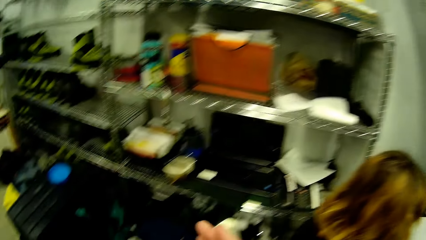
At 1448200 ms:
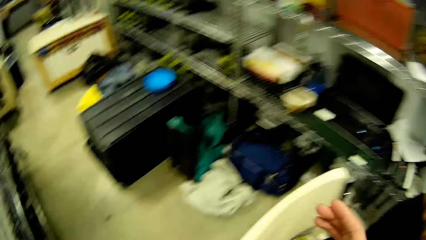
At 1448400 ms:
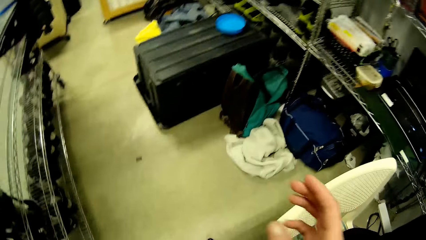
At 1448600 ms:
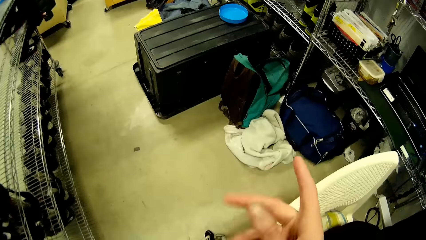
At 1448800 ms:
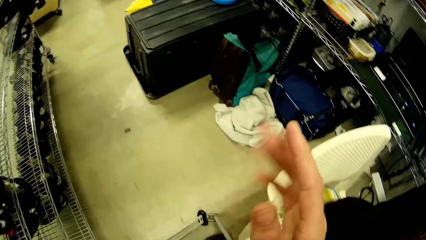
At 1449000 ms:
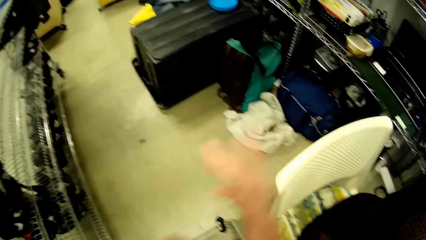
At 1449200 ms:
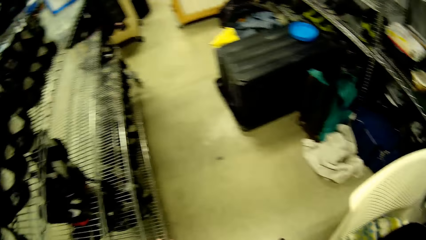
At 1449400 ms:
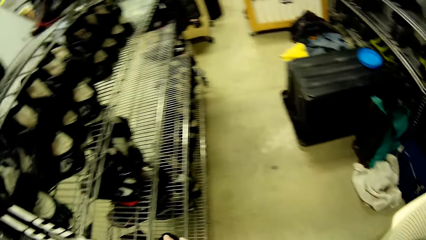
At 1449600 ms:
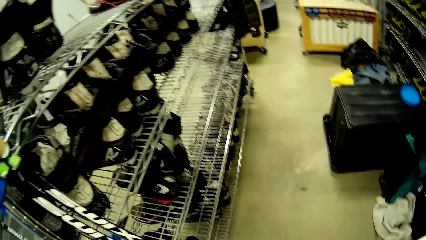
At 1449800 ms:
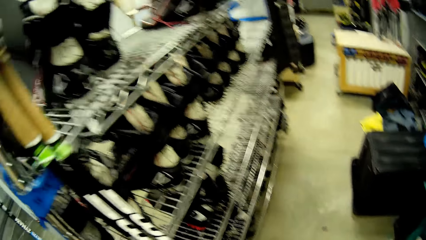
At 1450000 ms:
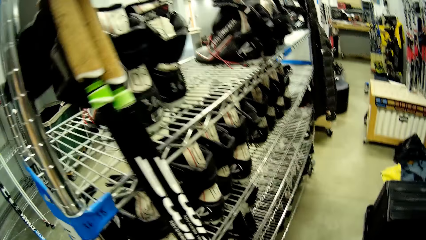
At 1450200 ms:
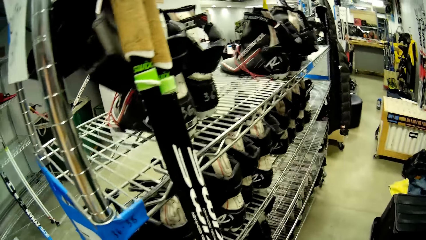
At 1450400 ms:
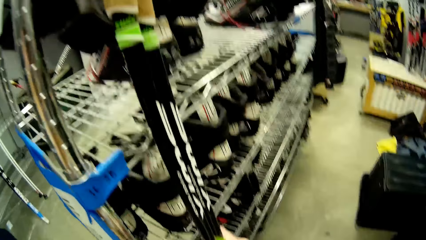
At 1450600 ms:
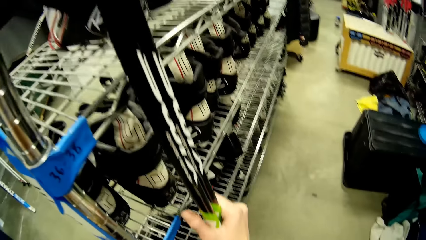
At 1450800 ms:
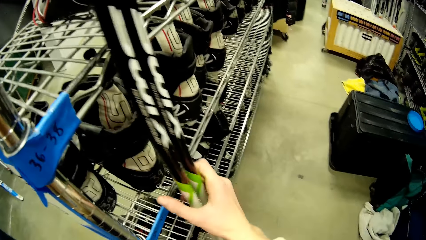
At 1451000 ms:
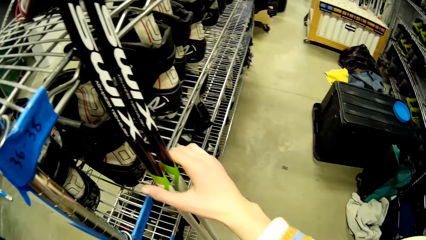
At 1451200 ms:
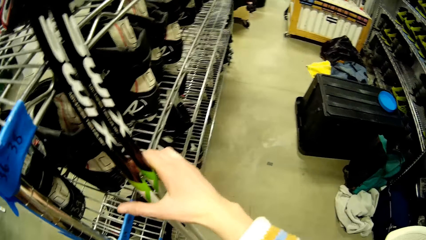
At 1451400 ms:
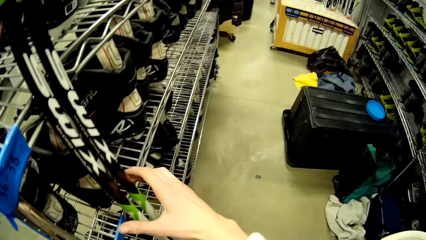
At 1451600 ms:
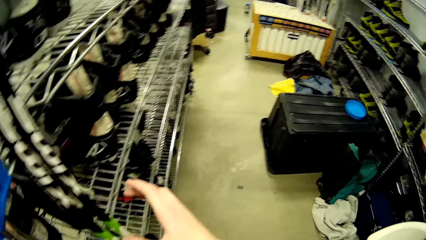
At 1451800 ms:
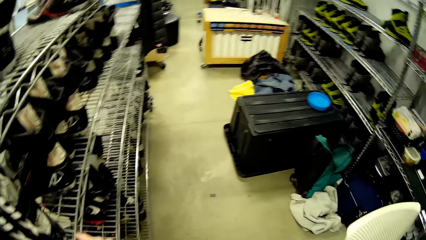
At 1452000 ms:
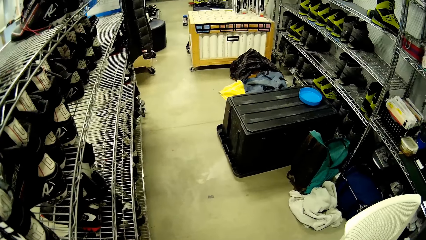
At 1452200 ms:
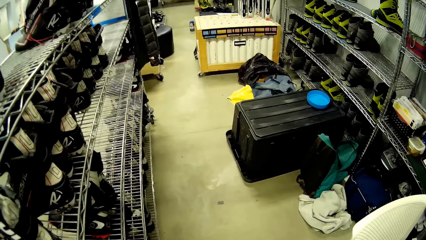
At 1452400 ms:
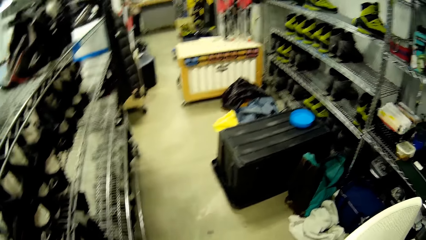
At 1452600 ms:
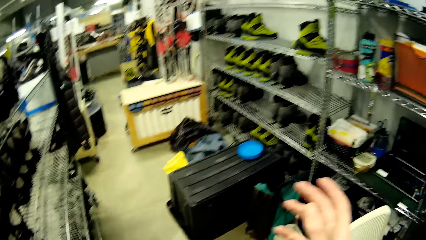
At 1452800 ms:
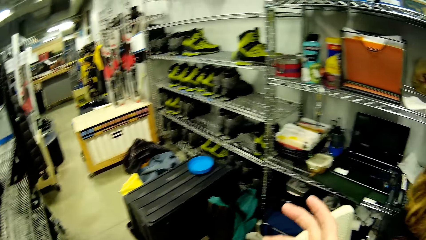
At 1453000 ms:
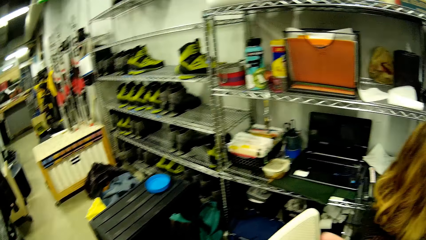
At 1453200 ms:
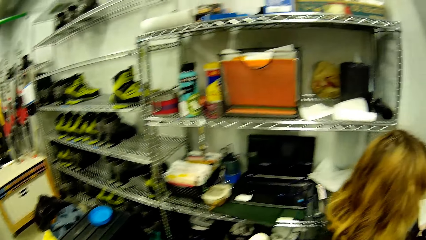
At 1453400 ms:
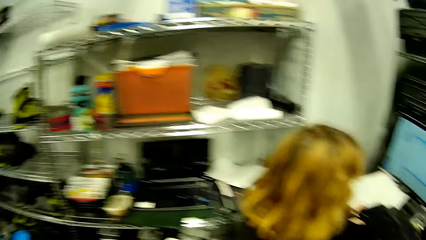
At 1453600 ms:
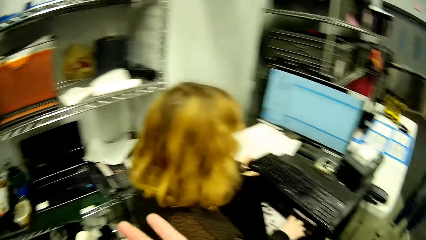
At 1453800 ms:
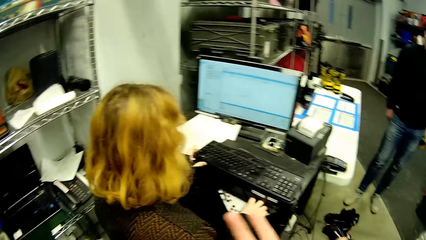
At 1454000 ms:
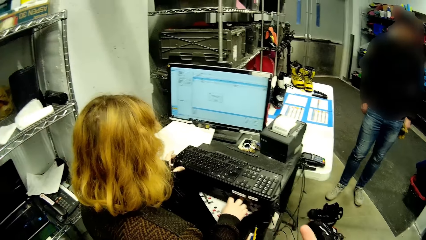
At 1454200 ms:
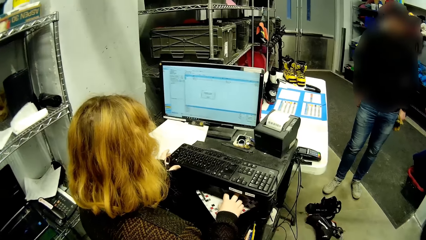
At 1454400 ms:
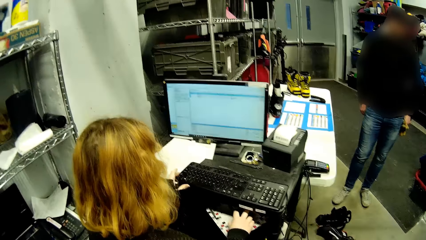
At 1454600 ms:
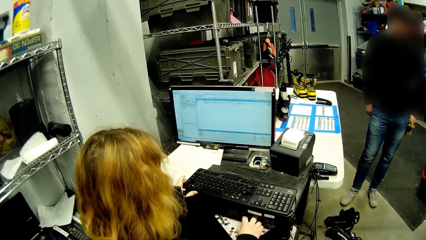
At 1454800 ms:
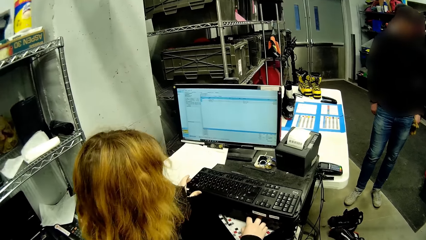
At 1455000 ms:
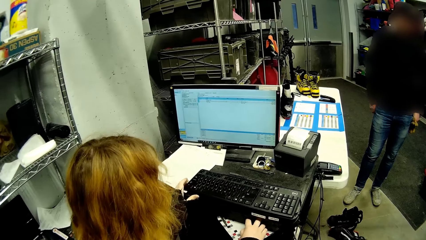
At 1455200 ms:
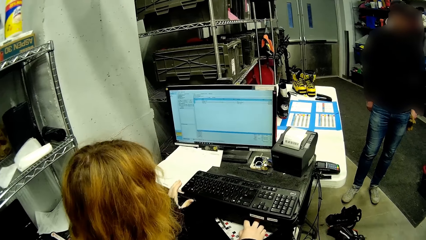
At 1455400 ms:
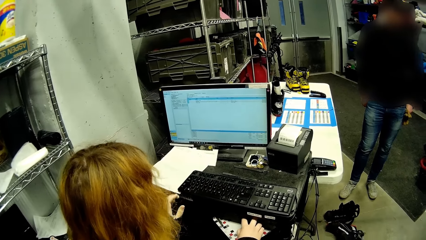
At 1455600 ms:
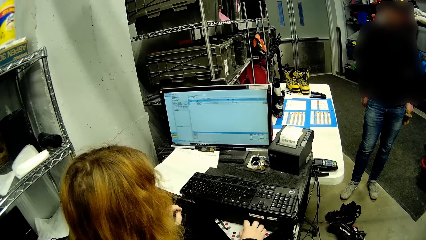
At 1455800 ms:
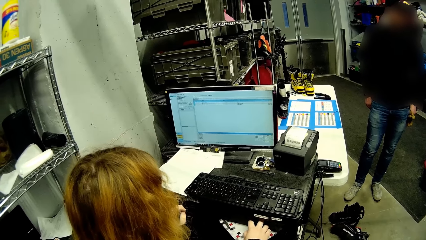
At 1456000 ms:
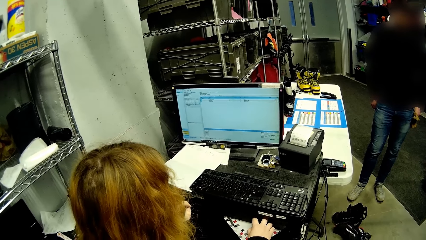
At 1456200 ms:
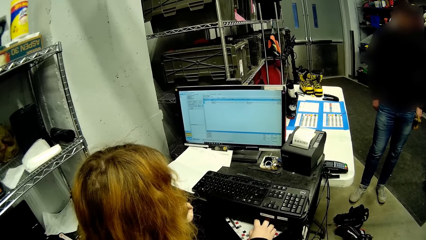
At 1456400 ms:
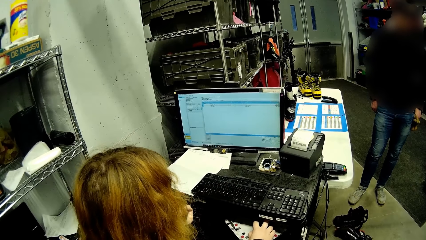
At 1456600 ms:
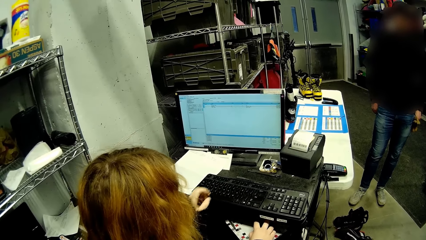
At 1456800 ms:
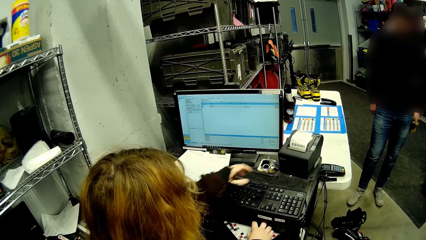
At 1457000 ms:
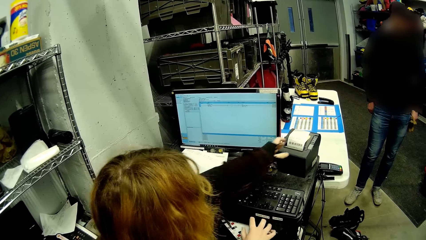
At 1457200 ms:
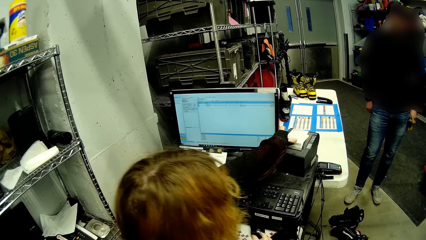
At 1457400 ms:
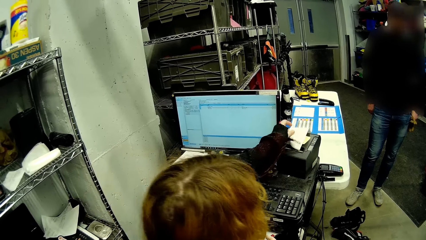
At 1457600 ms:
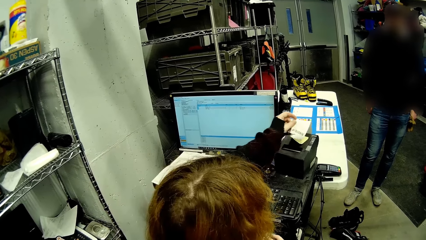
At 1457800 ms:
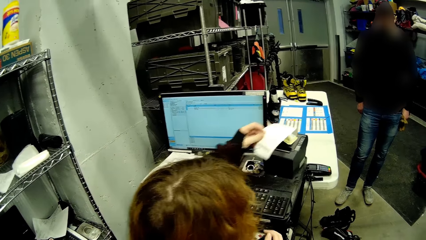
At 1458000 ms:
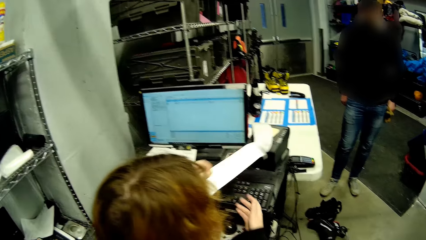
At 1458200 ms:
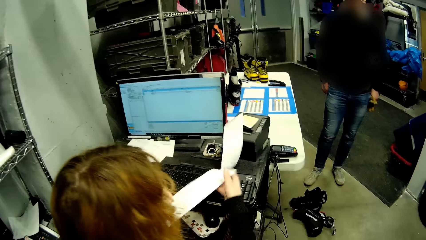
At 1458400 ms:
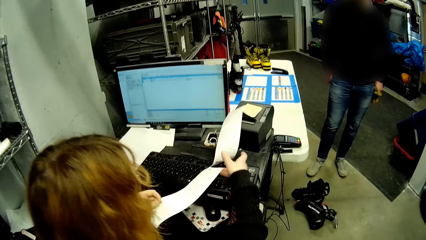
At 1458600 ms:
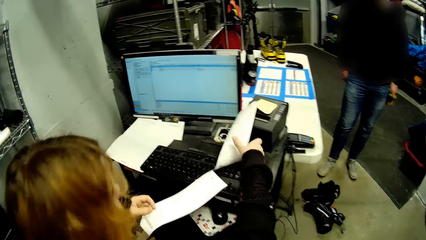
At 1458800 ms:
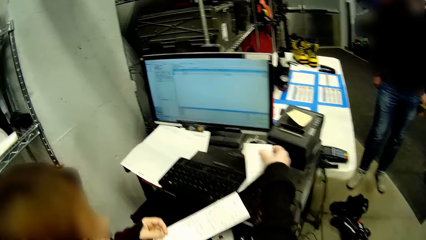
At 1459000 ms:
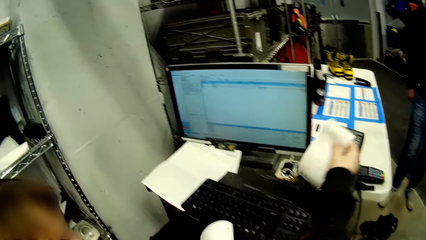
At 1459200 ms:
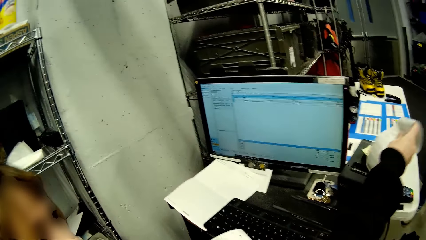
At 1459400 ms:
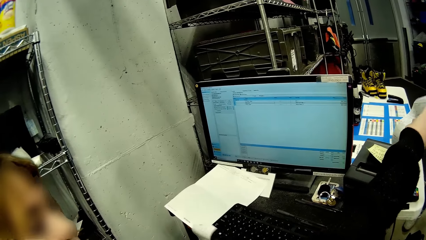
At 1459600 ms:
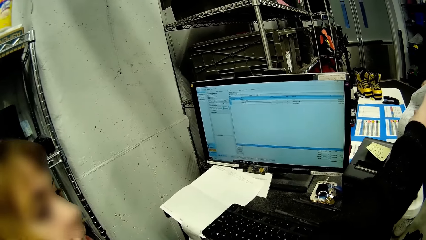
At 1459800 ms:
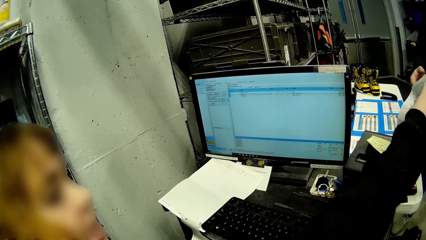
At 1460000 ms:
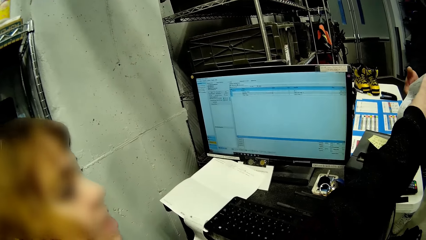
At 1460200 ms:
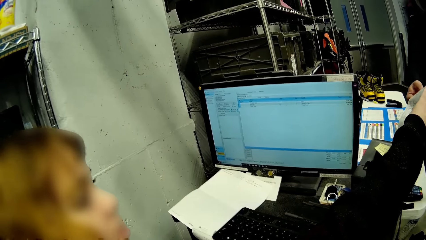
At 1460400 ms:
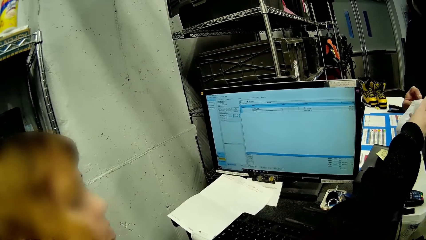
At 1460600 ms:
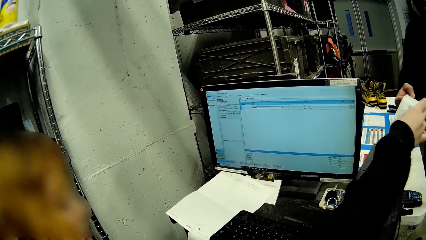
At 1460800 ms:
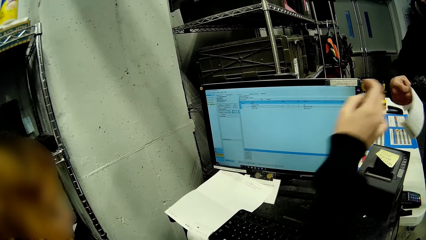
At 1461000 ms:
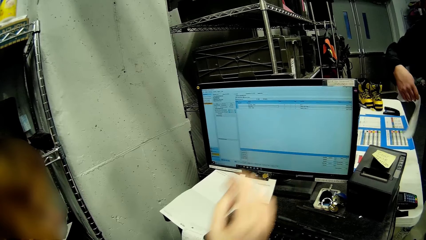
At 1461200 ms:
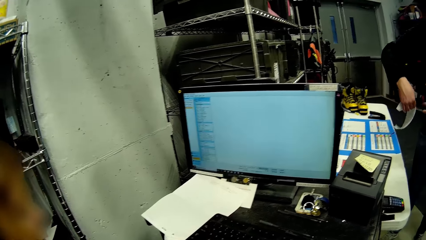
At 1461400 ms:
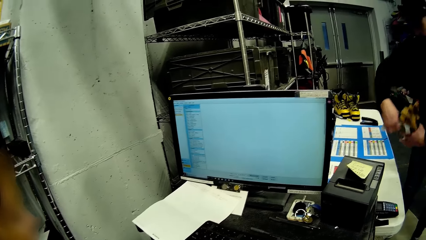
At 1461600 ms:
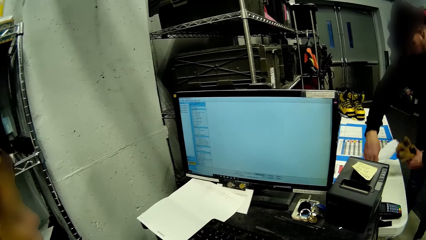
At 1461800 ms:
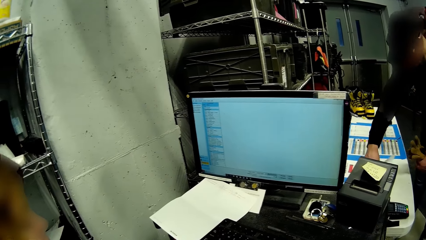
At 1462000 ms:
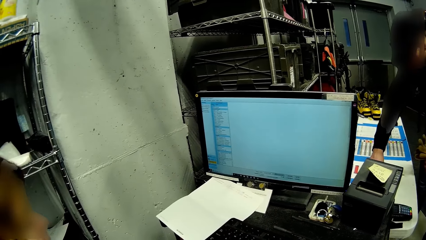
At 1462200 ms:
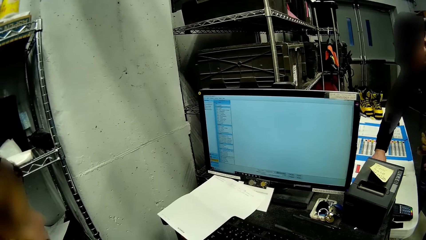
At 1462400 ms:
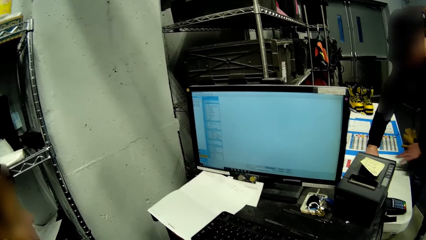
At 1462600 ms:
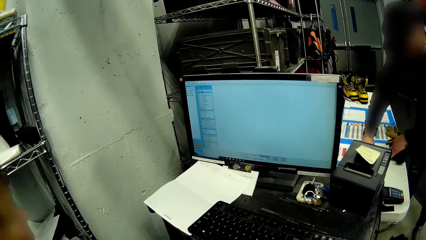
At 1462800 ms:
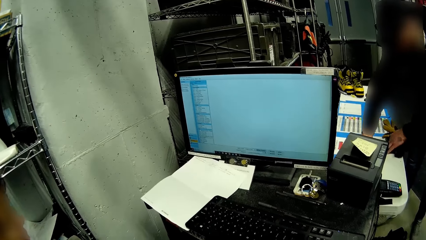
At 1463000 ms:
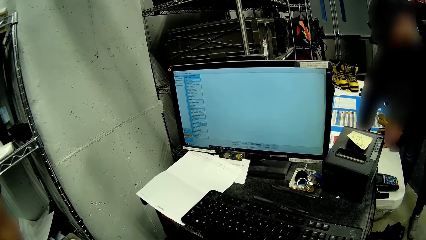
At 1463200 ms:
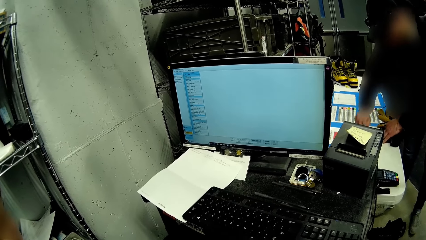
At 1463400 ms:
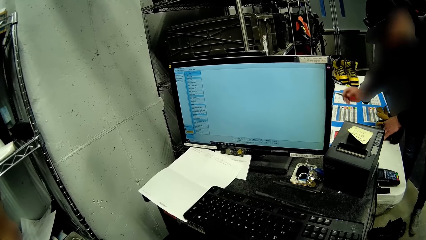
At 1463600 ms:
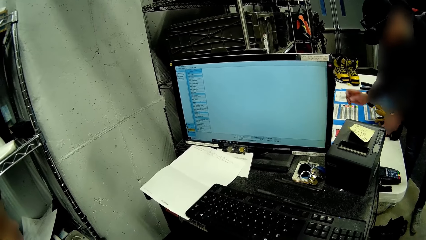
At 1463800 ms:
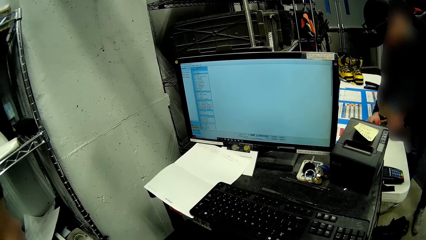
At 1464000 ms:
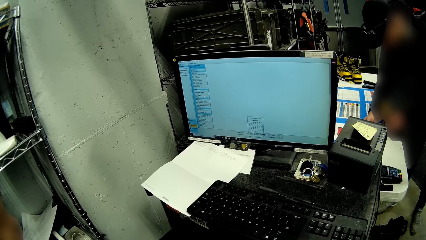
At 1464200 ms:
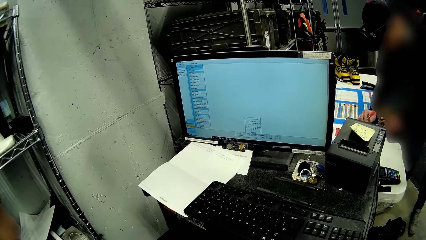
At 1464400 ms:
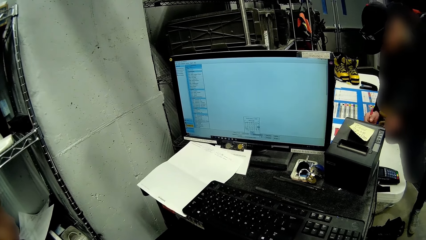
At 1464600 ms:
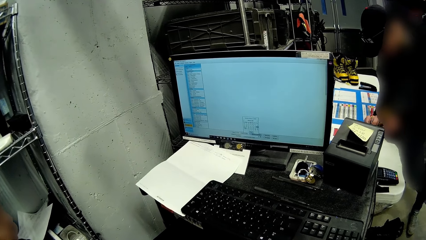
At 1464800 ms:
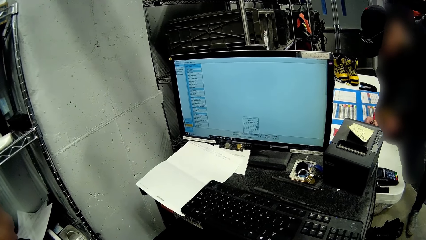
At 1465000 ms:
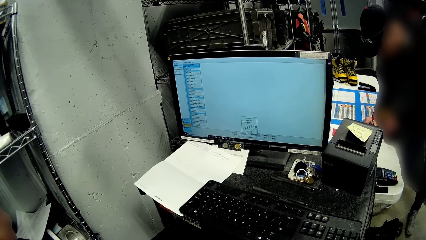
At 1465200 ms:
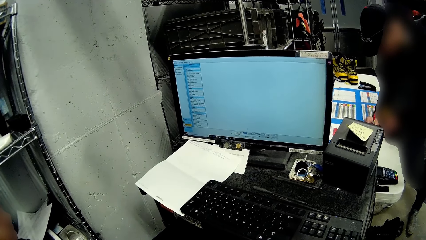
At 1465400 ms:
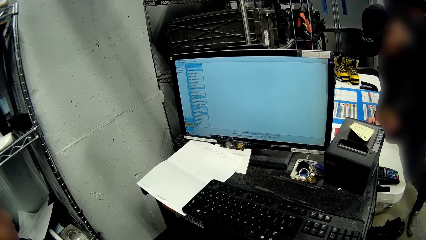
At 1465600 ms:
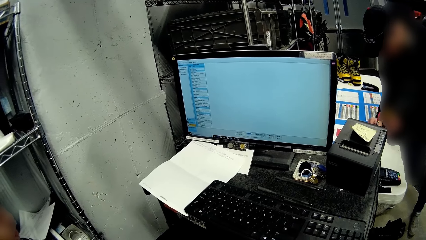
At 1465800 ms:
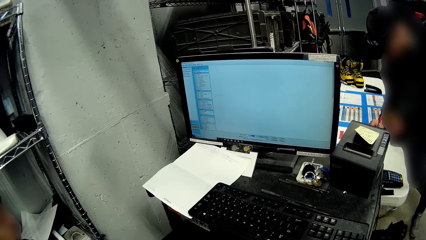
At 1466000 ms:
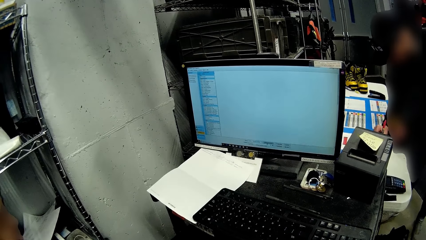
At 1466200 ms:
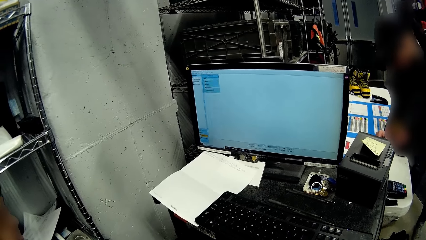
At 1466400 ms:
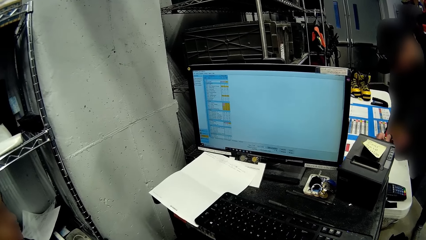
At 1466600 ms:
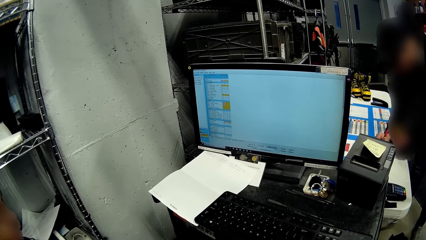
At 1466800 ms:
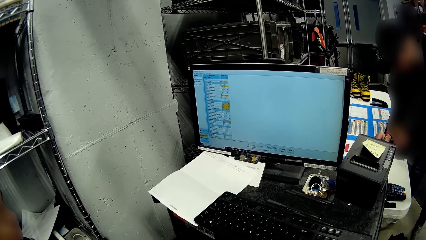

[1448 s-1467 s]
The camera wearer moves a hand. She adjusts a skating pole on a rack with her right hand. She moves a hand. The woman removes a receipt from a receipt machine with her left hand. She picks the receipt with the other hand. The man picks the receipt from the woman. The woman gives the man the receipt with her right hand. The man puts the receipts on the table with his right hand. He holds a pen. He signs the receipt with the pen in his right hand.
